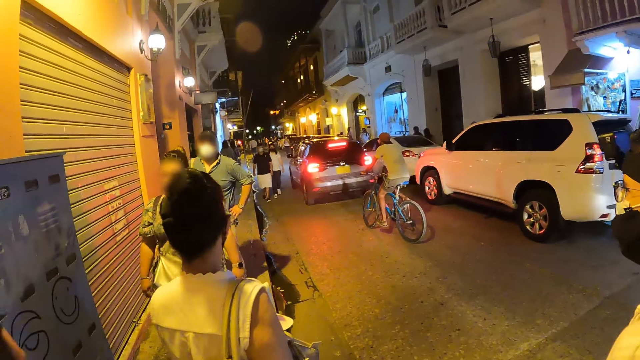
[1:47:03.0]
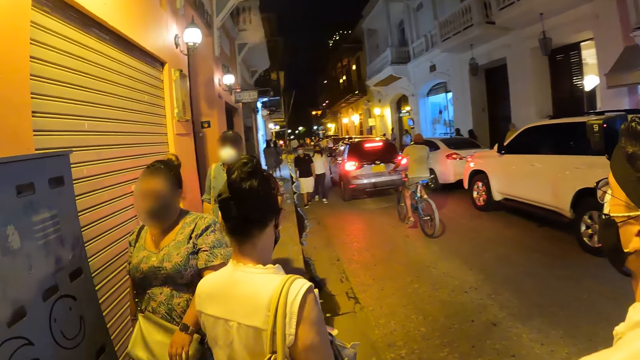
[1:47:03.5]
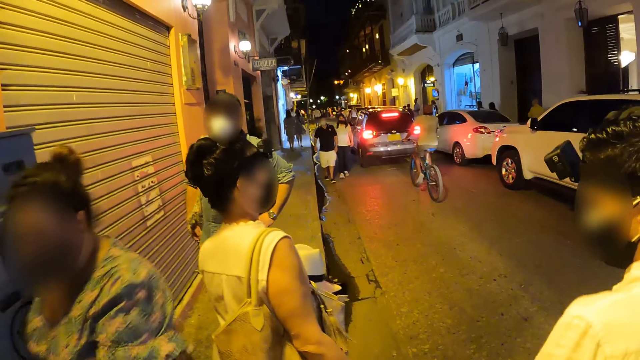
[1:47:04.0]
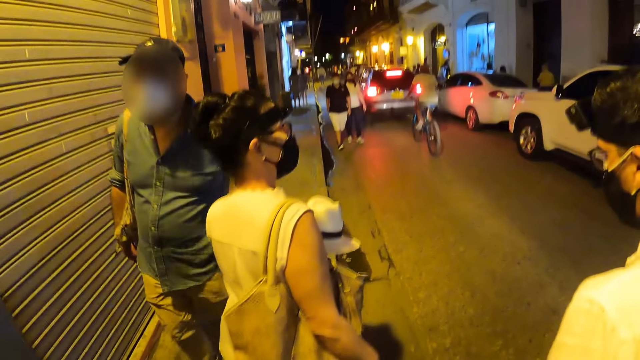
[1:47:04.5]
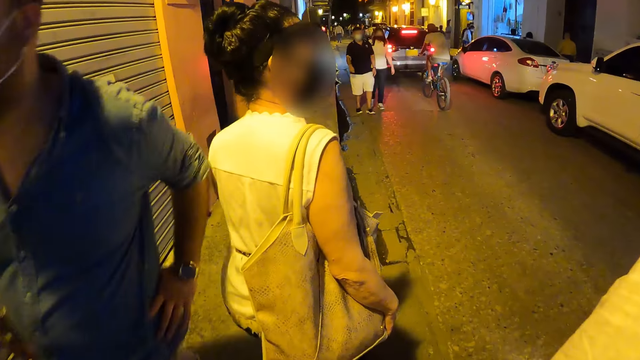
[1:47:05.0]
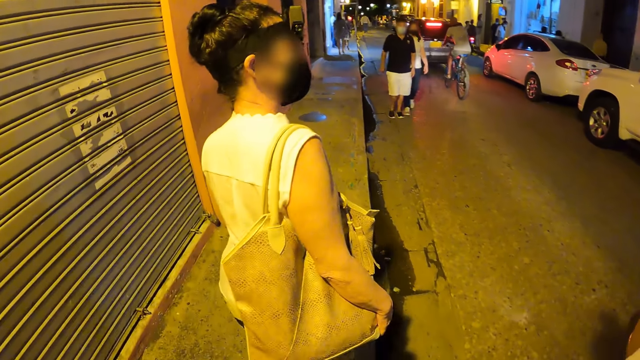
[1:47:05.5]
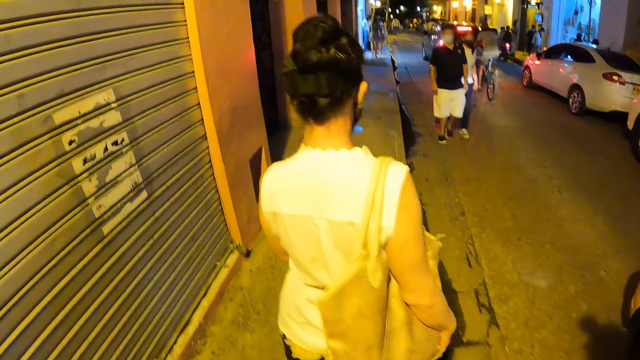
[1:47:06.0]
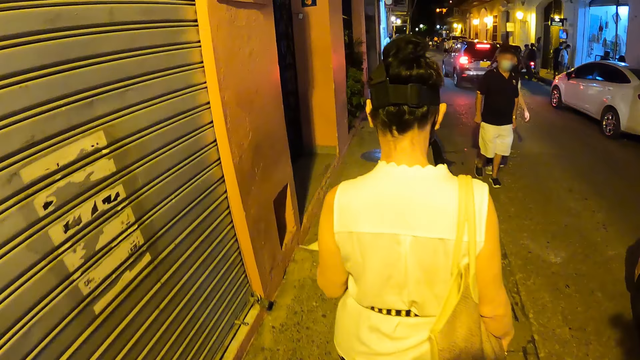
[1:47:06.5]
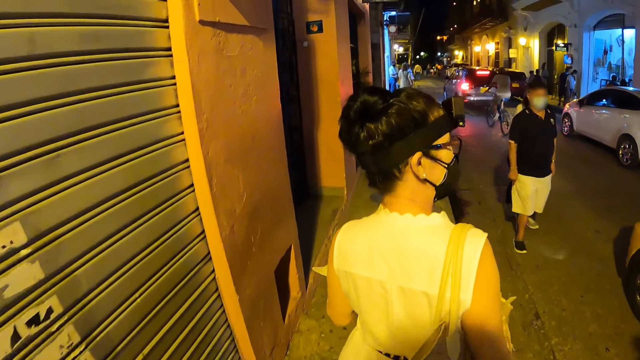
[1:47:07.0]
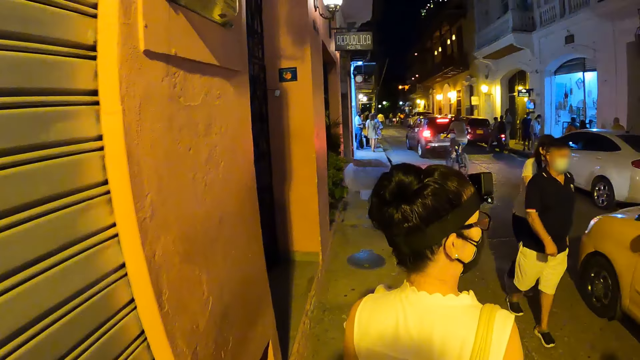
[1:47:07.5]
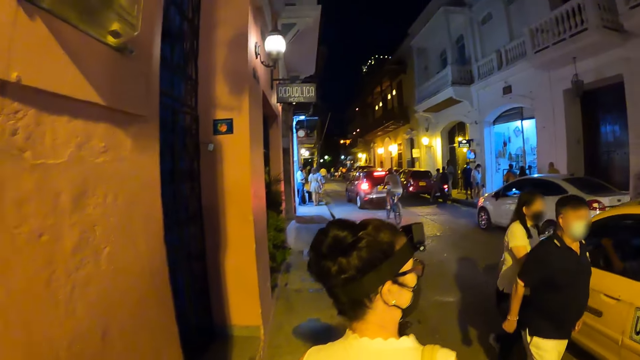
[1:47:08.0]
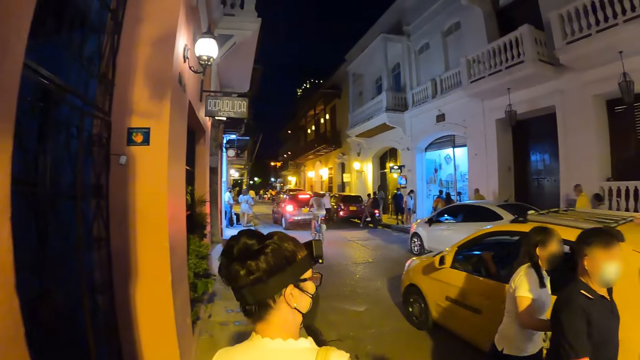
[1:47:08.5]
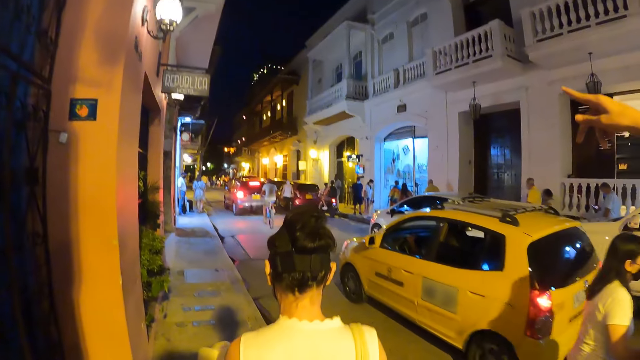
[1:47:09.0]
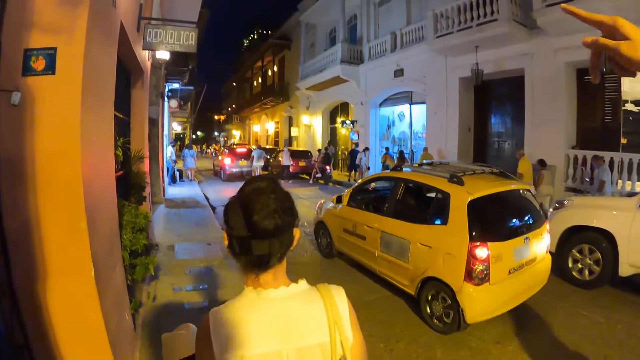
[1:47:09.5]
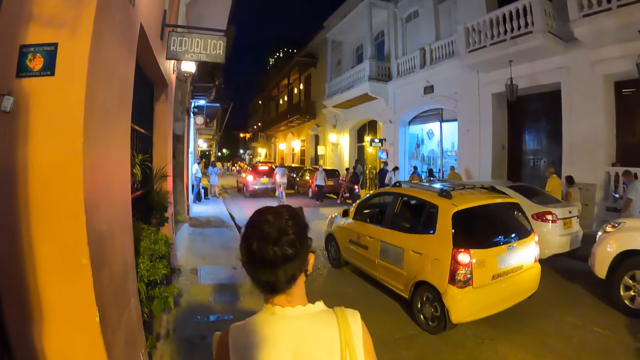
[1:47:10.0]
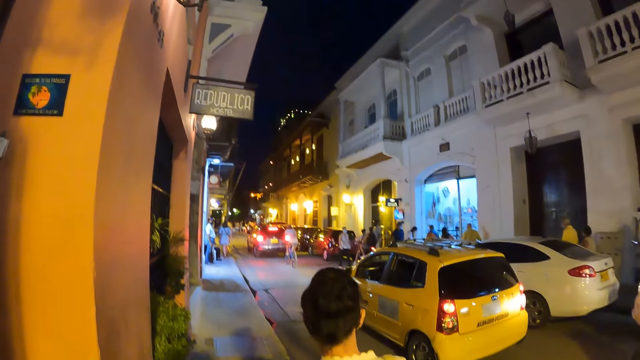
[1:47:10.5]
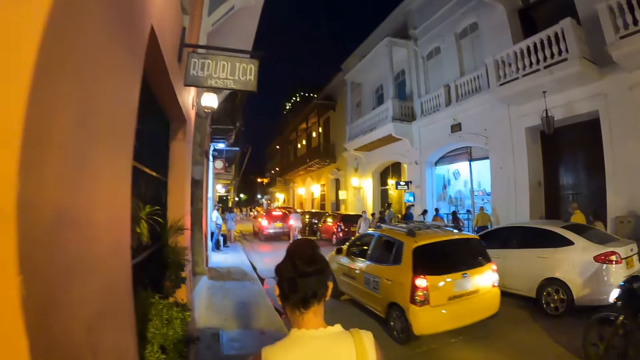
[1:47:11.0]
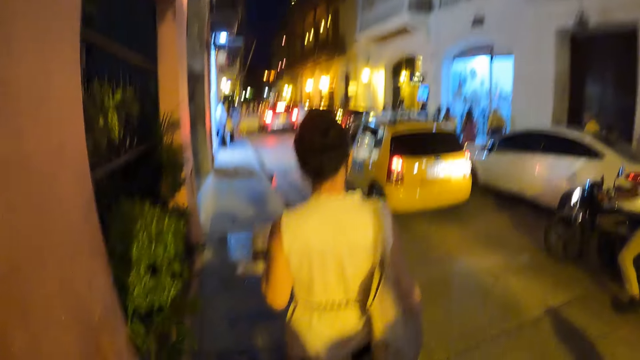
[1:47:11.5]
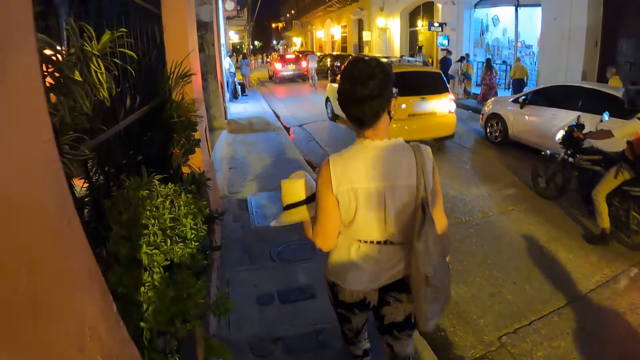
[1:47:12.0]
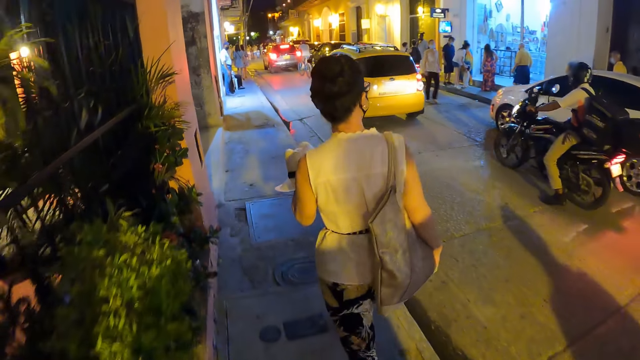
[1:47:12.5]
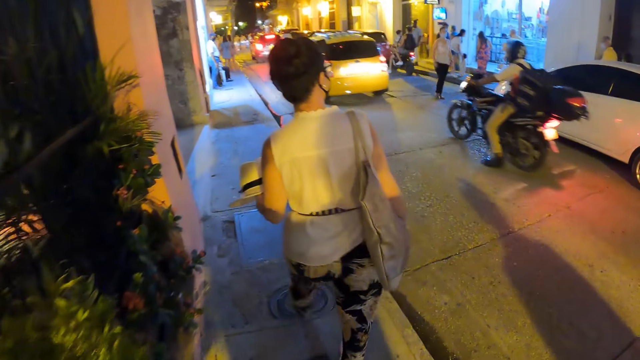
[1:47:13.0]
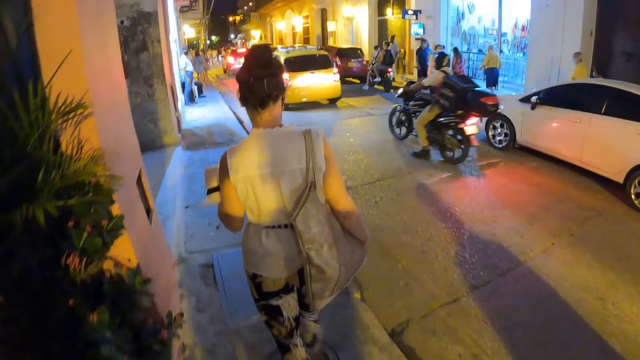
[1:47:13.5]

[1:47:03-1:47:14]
The camera wearer points with a finger.

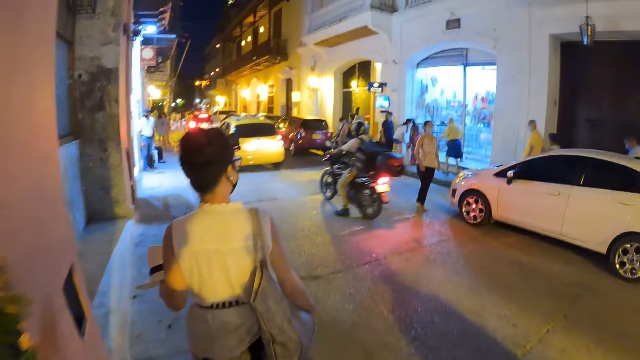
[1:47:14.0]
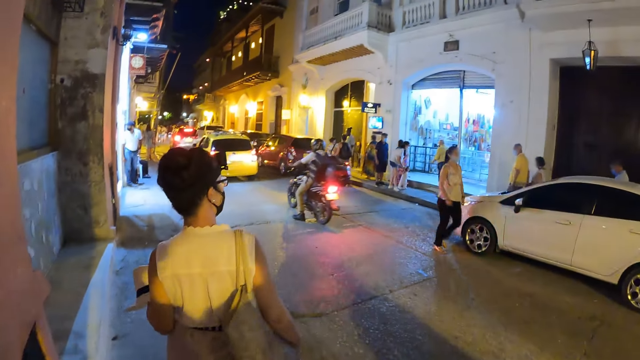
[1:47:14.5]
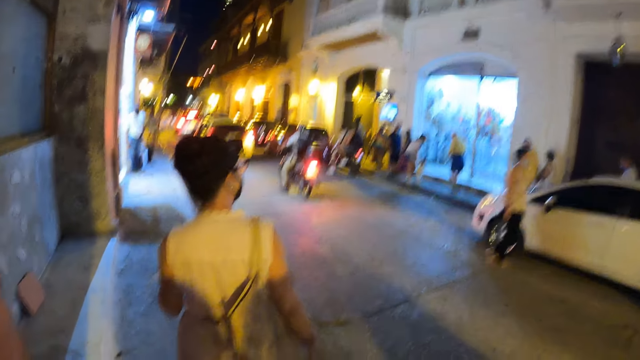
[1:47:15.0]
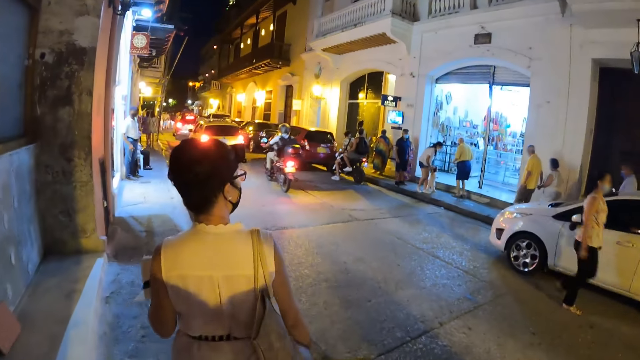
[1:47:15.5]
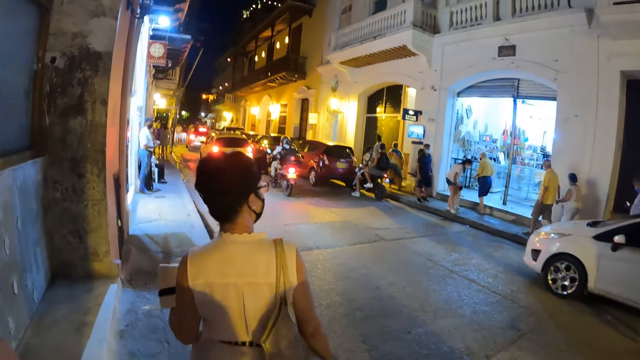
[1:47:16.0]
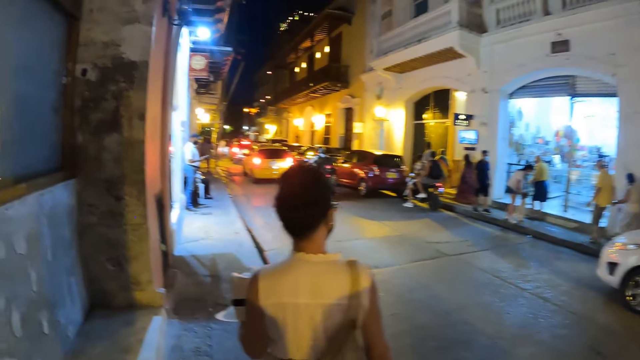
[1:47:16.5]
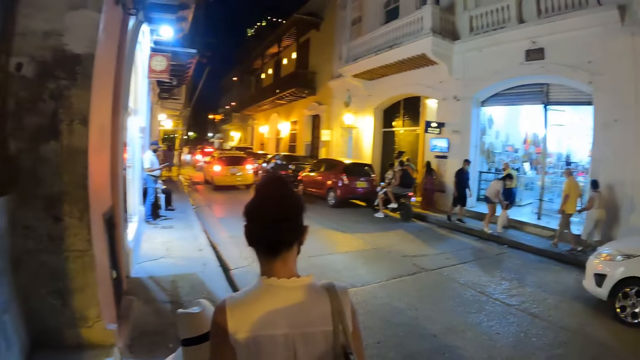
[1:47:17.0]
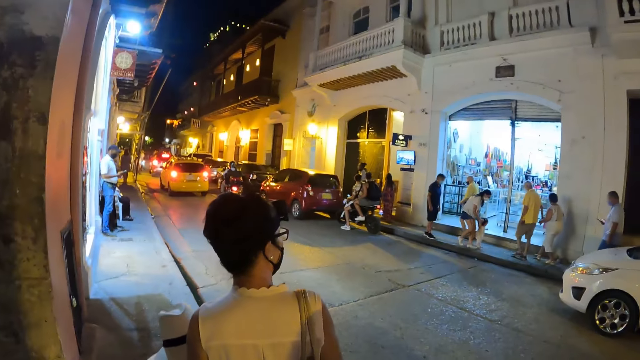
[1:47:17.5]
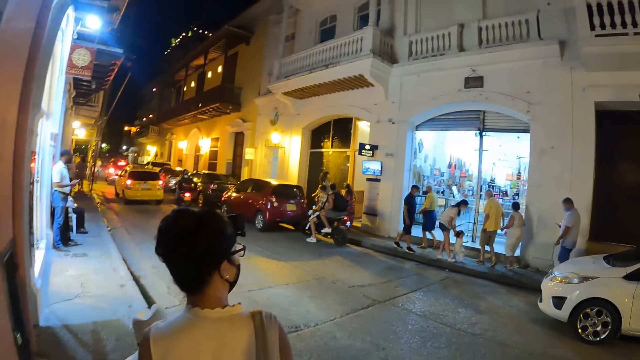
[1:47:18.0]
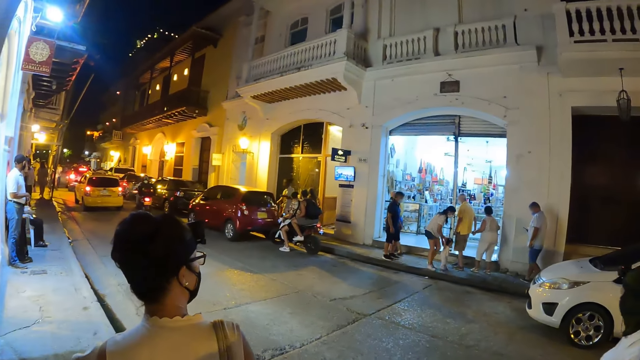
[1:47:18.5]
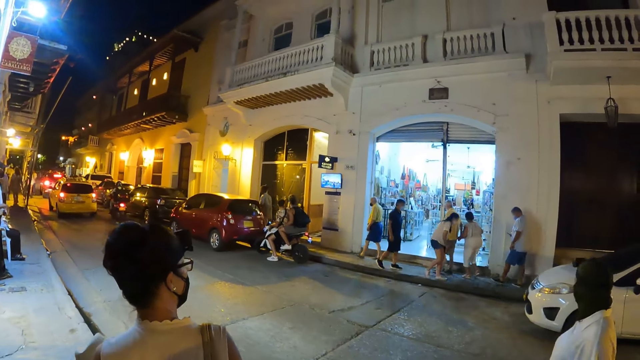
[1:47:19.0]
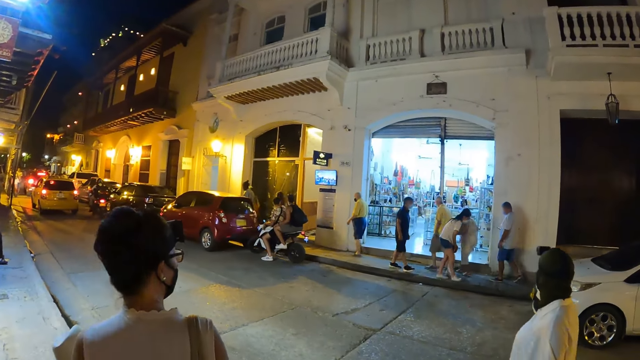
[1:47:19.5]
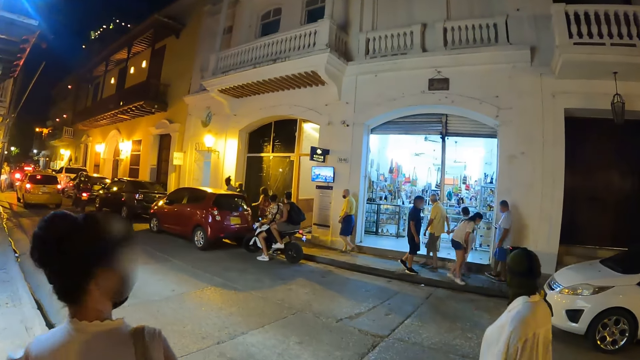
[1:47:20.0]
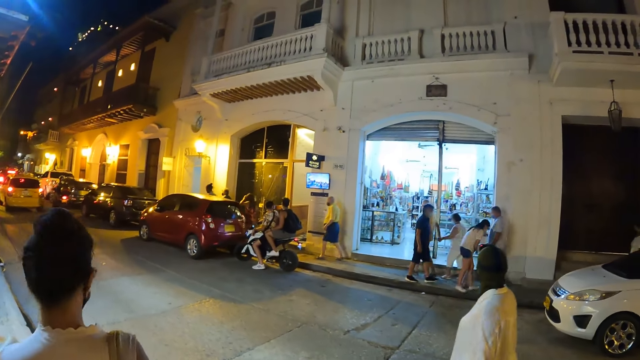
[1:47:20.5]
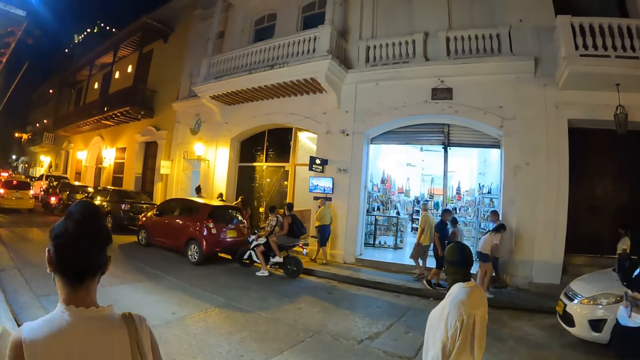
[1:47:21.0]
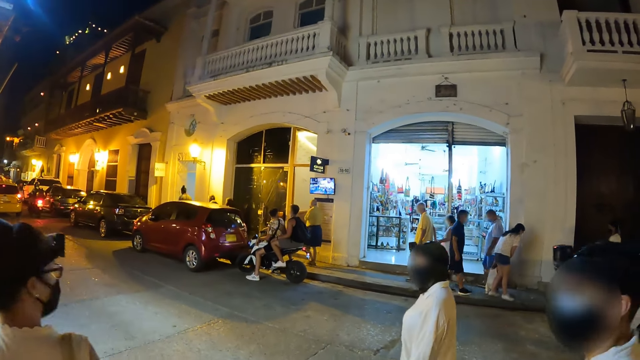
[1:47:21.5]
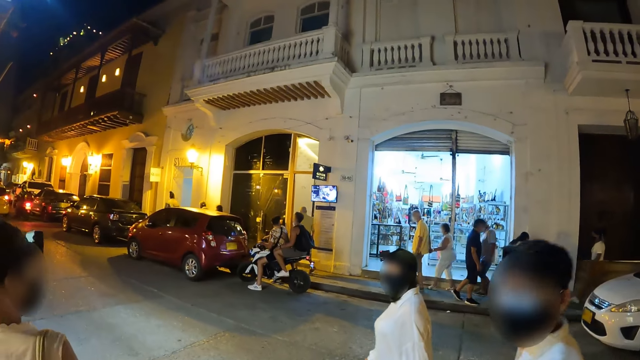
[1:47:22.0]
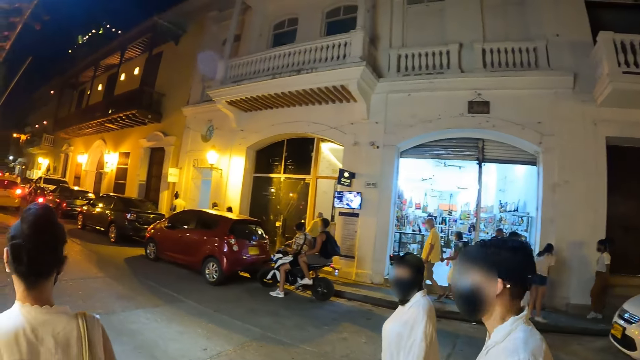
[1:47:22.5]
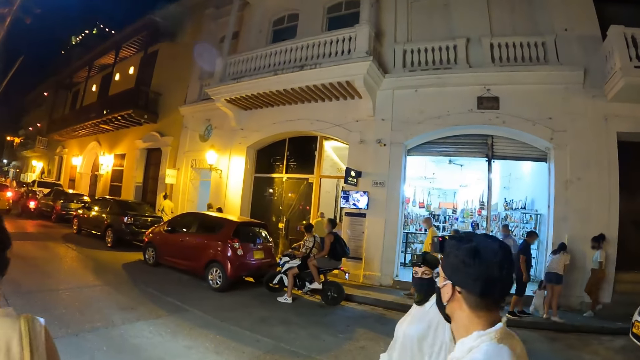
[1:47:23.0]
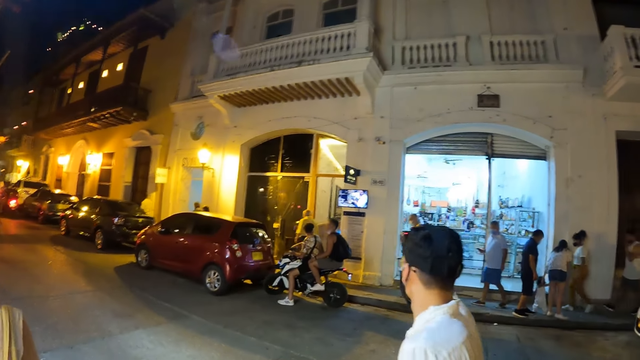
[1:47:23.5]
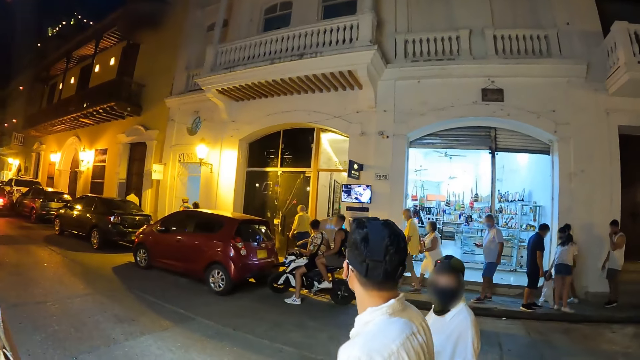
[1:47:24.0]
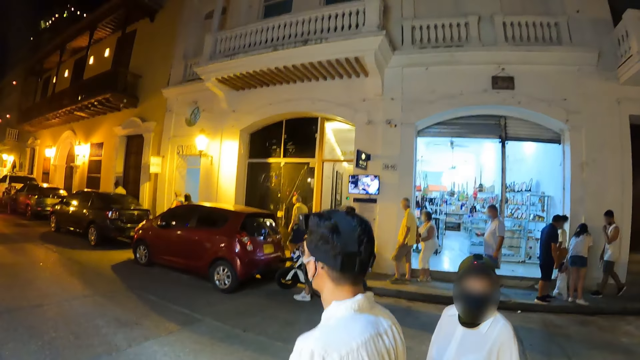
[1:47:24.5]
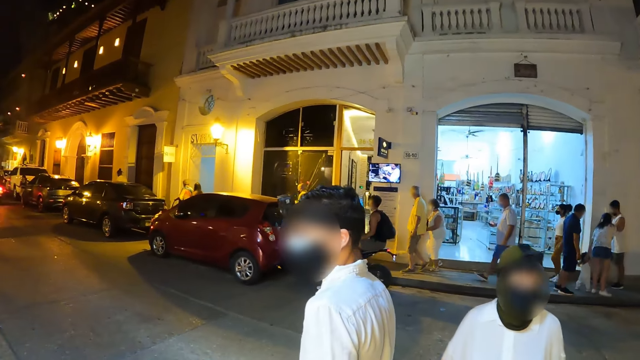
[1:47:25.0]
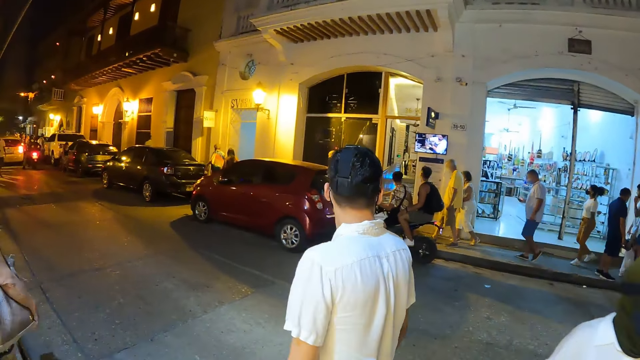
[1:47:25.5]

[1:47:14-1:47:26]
The camera wearer walks on the streets.
